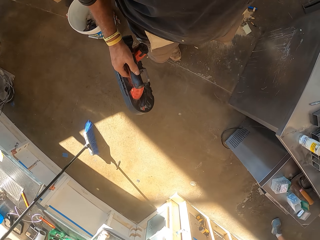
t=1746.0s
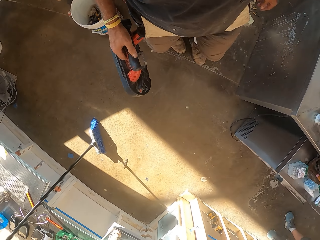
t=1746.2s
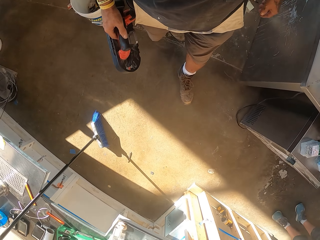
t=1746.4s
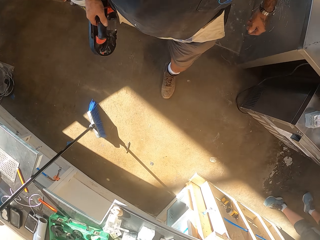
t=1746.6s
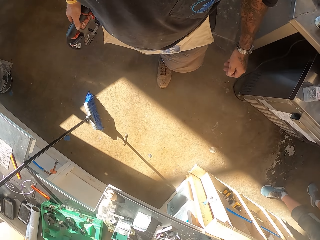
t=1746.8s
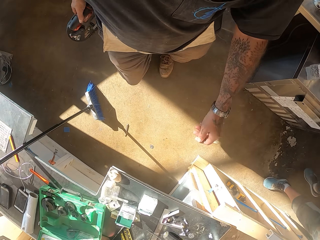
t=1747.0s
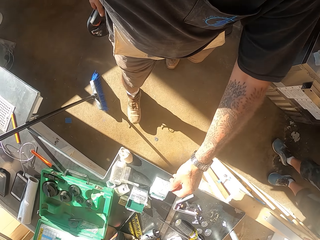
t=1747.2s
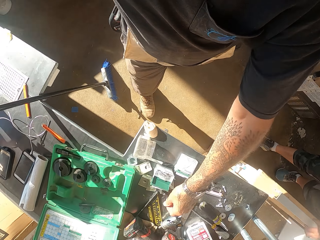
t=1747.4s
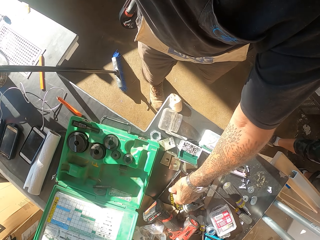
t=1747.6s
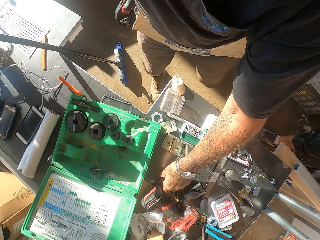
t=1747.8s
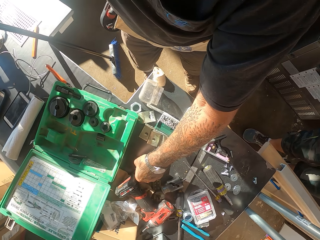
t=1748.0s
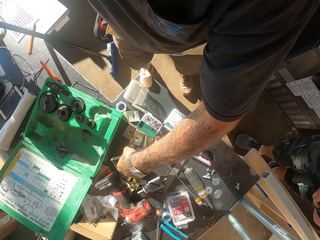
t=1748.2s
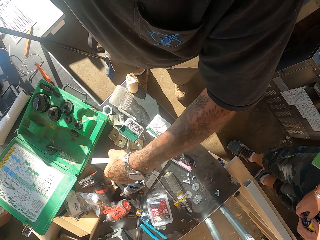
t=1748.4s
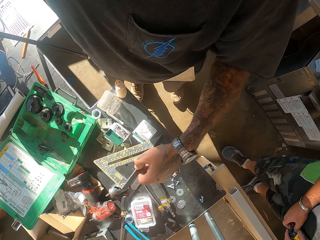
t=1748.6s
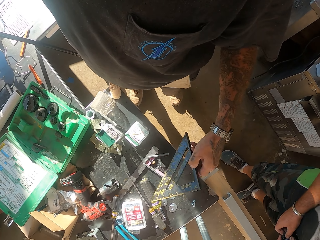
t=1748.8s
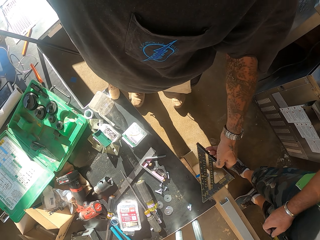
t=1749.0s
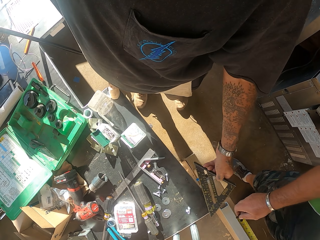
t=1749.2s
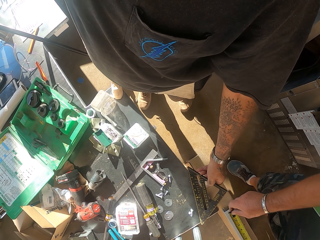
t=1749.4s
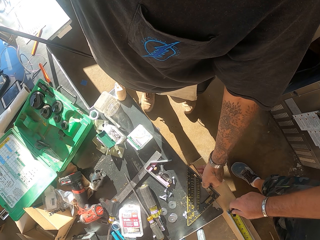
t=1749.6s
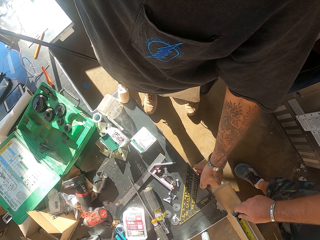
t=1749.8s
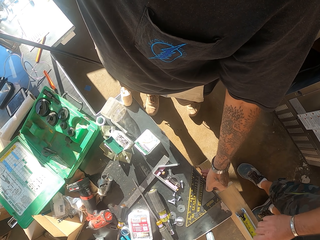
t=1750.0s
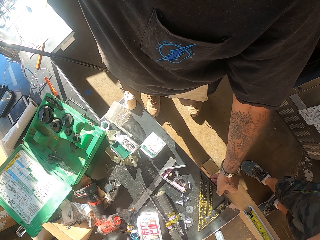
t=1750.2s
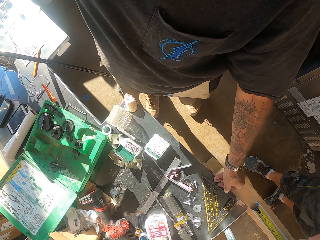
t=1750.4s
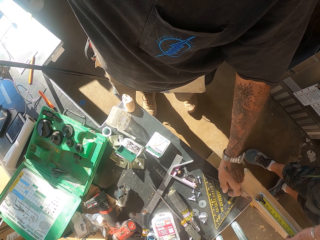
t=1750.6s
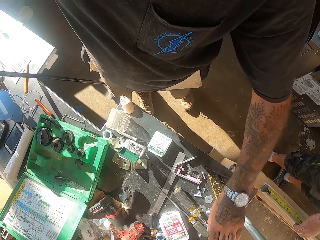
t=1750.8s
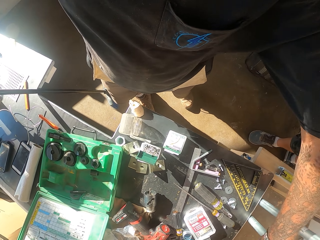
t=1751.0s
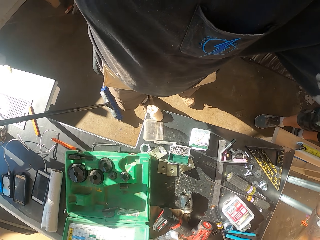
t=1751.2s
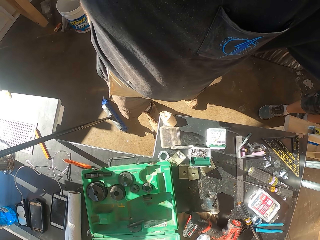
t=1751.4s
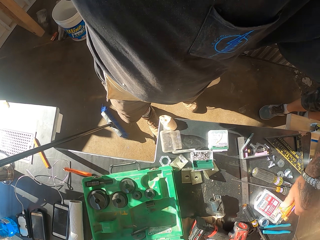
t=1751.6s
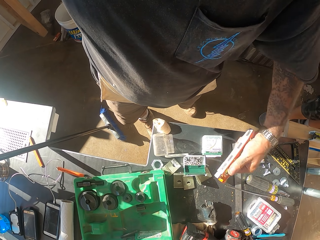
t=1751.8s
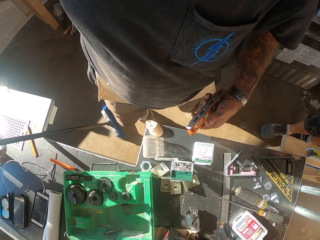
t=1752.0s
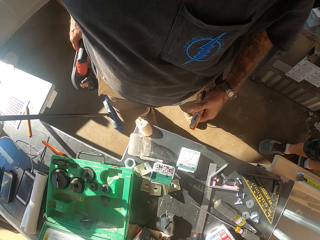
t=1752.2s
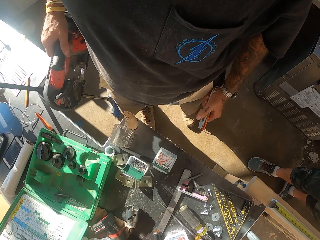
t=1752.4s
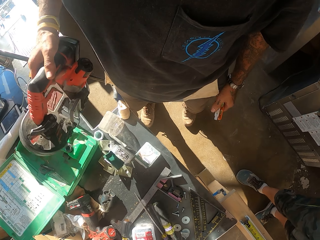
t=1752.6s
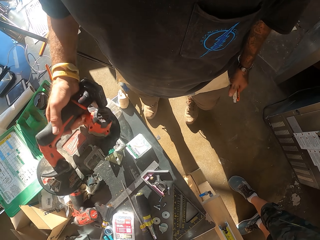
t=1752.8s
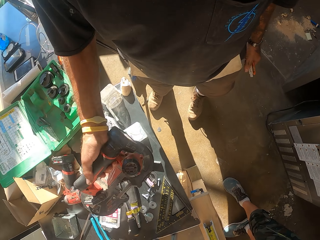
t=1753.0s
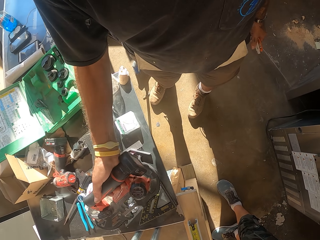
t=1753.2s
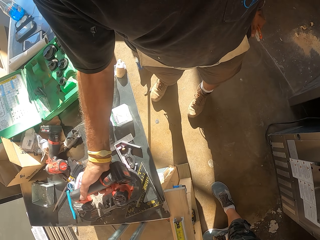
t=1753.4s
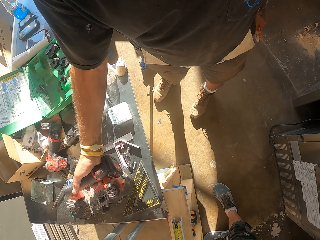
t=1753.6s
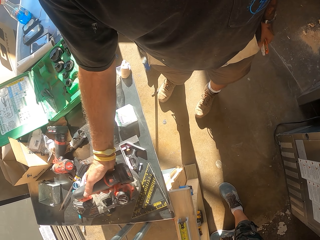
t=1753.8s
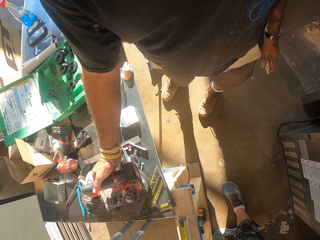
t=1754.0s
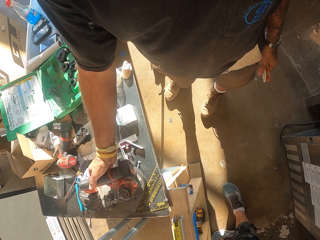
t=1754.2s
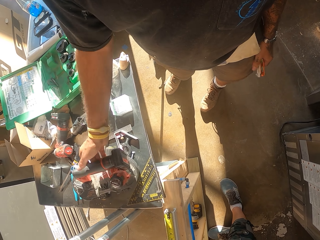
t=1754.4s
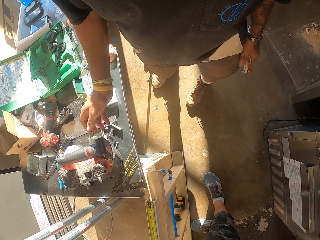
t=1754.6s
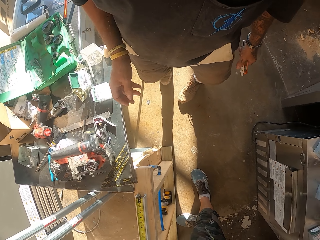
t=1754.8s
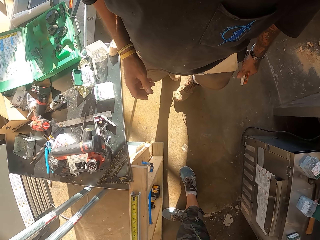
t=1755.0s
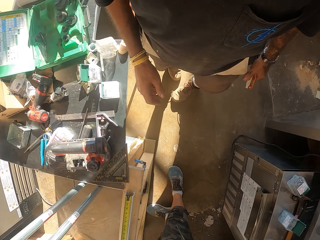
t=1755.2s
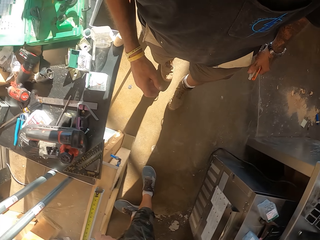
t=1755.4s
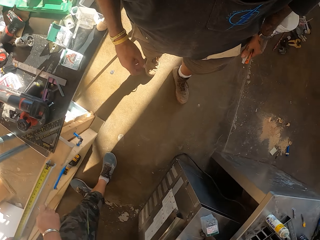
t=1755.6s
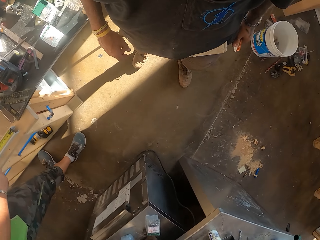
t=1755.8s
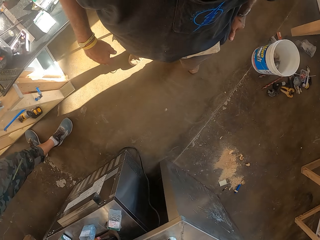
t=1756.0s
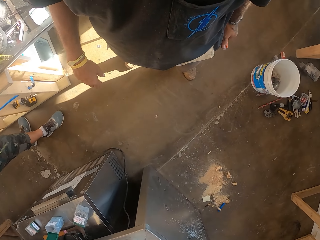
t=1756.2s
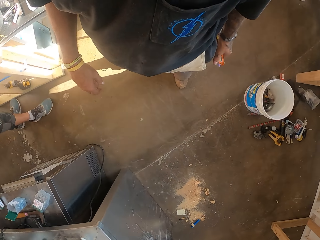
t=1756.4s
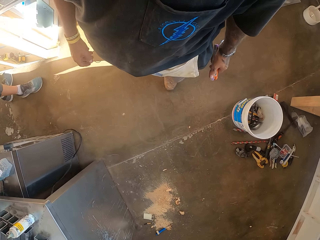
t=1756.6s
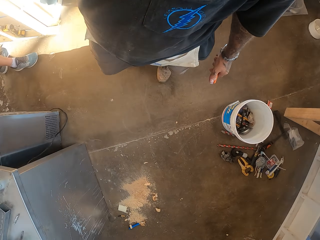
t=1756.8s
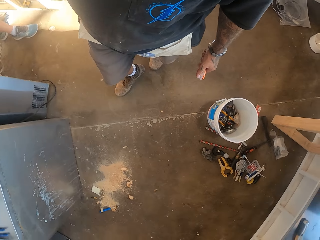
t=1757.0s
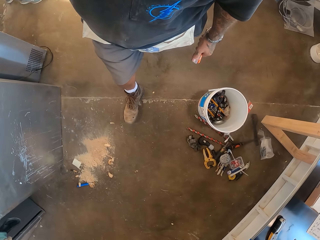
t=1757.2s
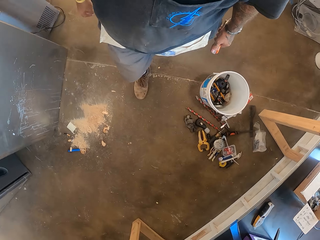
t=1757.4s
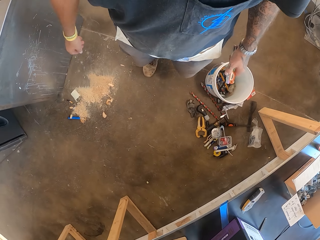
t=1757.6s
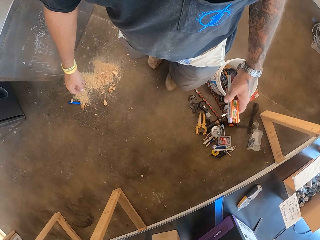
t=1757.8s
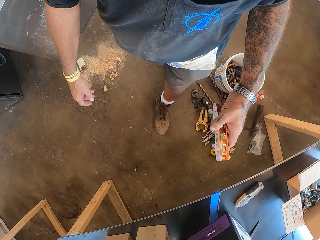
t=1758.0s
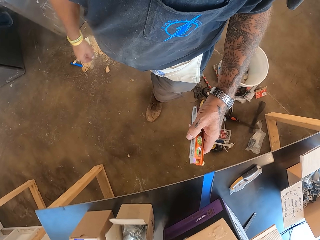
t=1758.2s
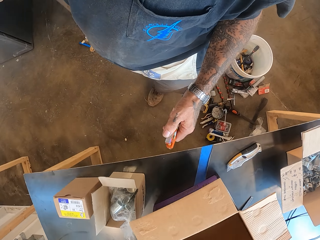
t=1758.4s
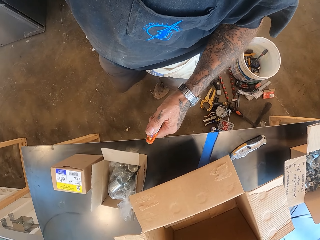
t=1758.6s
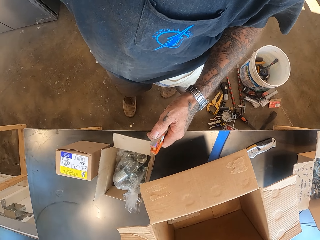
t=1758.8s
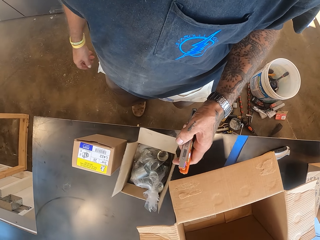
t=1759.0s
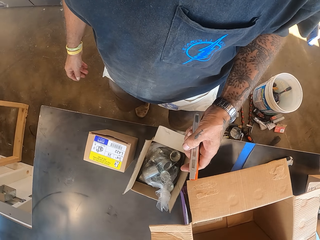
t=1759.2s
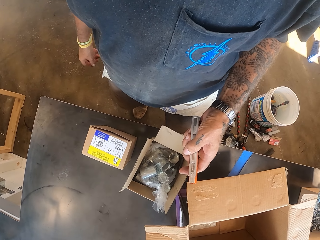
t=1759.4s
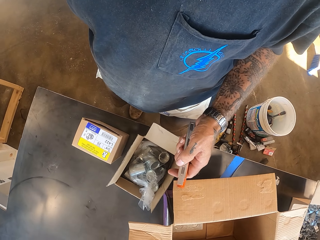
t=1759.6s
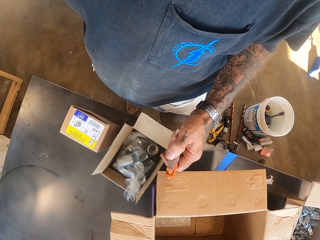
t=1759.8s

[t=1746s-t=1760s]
The camera wearer walks around. They pick up the triangular ruler. They move a square ruler on the counter. They place down the triangular ruler. They pick up the level tool and place down the level tool on the counter. They walk in the workshop and hold the level tool.

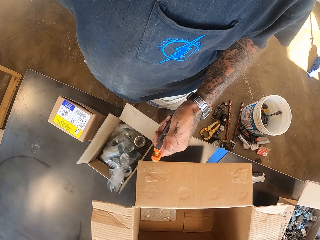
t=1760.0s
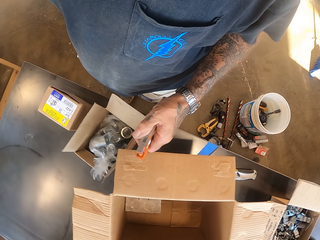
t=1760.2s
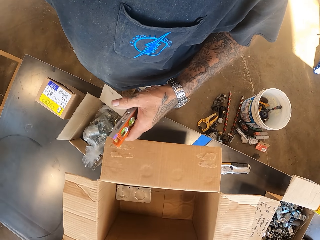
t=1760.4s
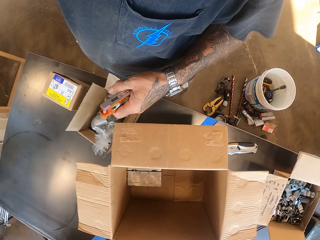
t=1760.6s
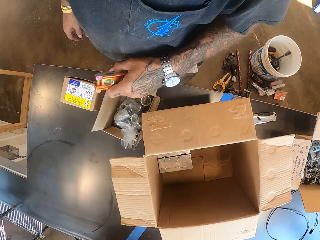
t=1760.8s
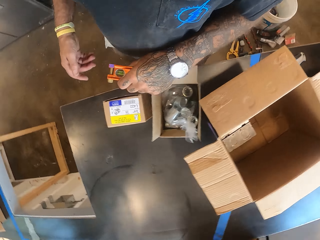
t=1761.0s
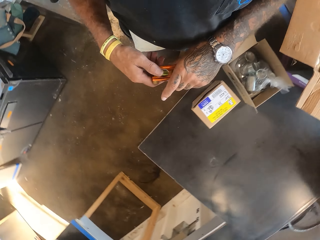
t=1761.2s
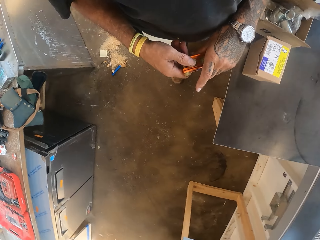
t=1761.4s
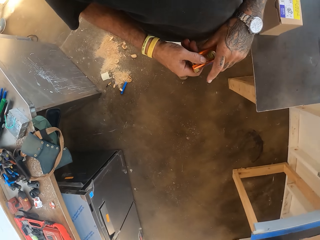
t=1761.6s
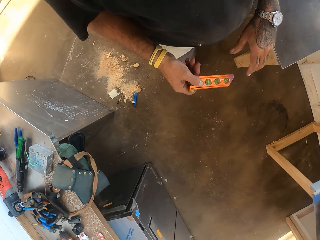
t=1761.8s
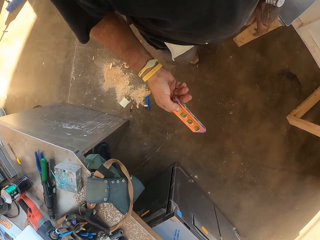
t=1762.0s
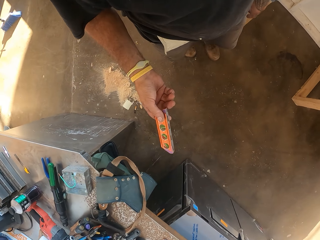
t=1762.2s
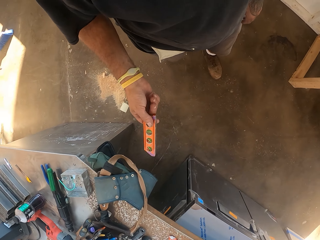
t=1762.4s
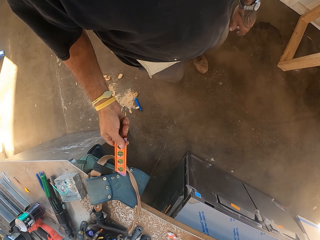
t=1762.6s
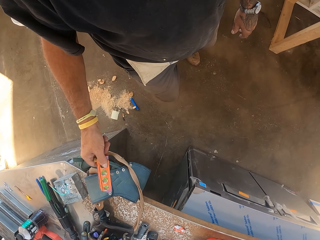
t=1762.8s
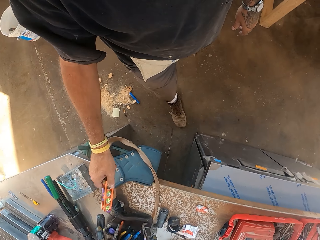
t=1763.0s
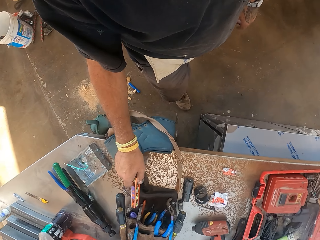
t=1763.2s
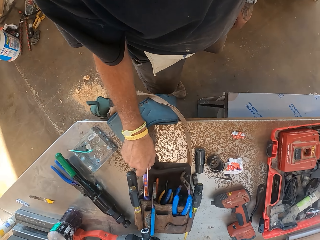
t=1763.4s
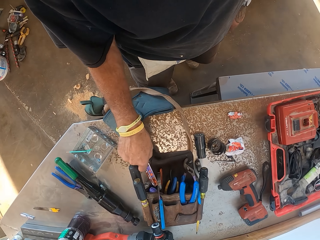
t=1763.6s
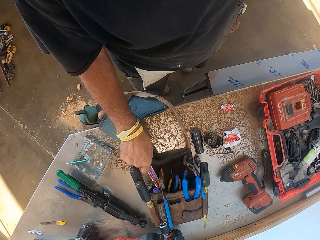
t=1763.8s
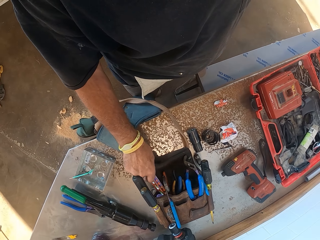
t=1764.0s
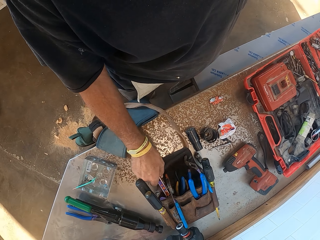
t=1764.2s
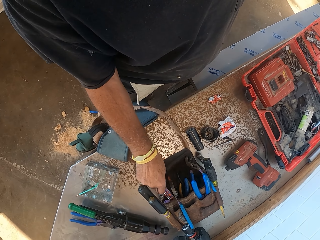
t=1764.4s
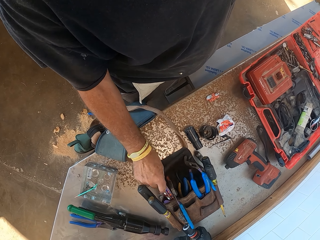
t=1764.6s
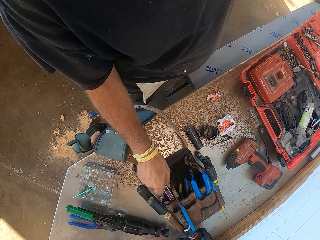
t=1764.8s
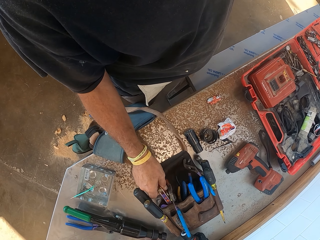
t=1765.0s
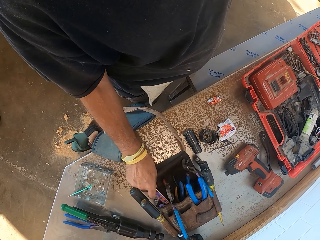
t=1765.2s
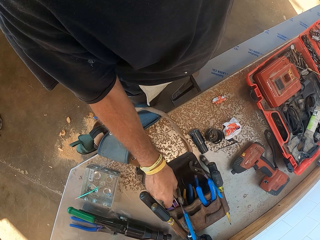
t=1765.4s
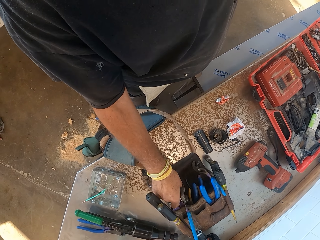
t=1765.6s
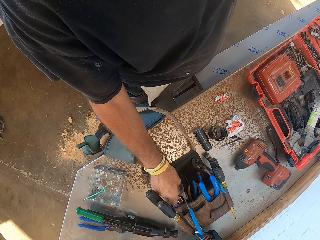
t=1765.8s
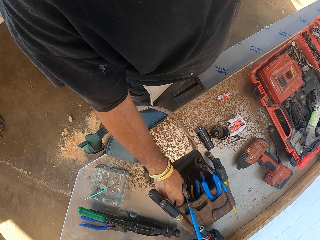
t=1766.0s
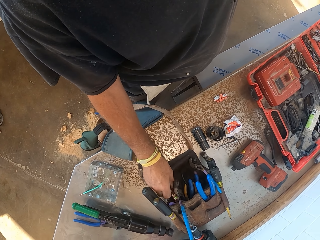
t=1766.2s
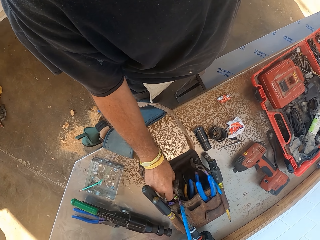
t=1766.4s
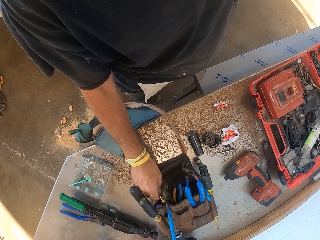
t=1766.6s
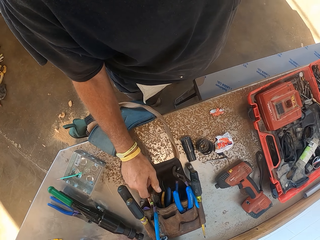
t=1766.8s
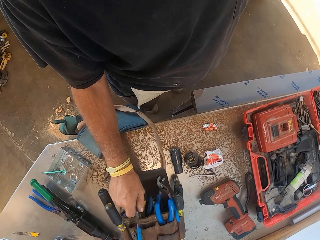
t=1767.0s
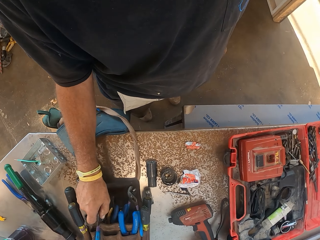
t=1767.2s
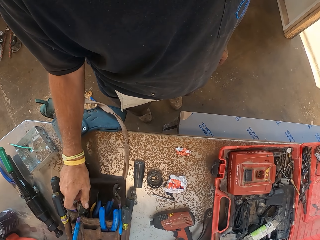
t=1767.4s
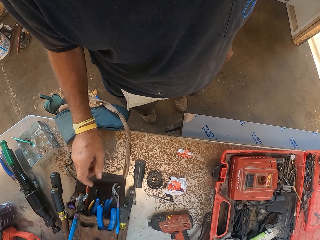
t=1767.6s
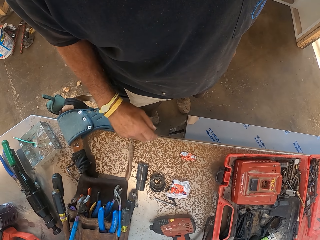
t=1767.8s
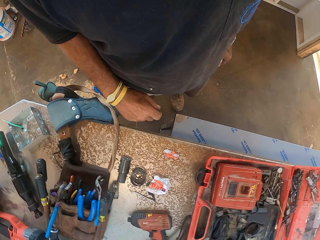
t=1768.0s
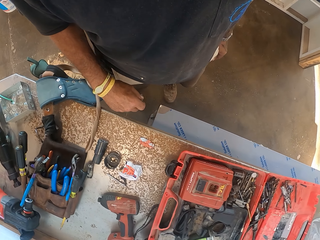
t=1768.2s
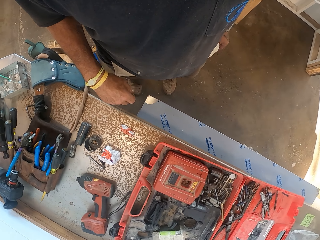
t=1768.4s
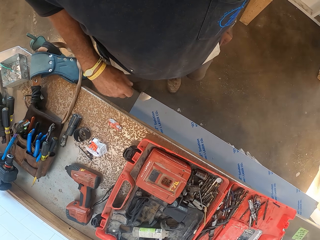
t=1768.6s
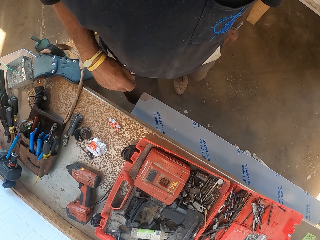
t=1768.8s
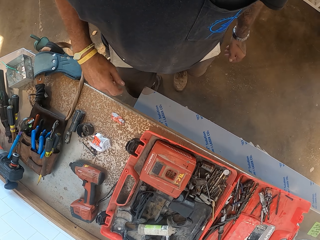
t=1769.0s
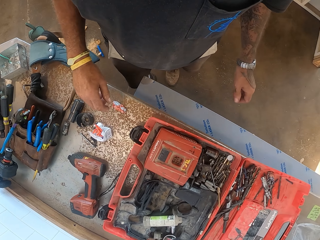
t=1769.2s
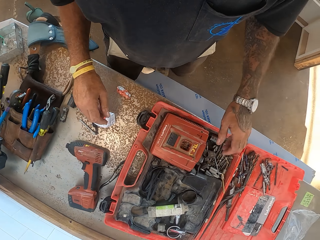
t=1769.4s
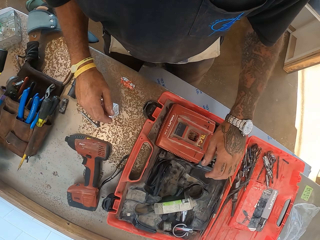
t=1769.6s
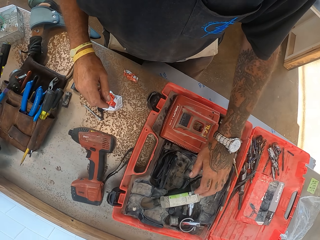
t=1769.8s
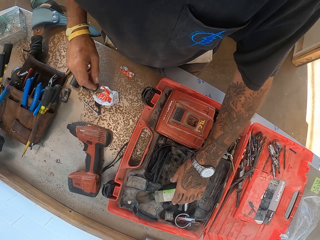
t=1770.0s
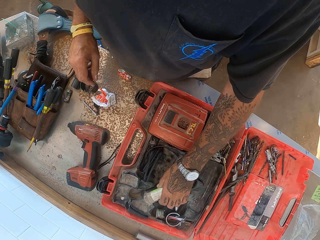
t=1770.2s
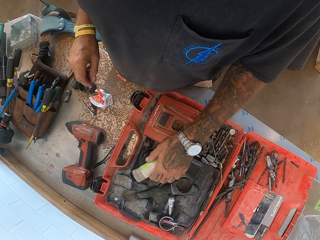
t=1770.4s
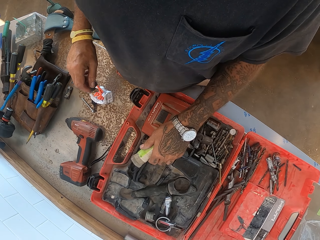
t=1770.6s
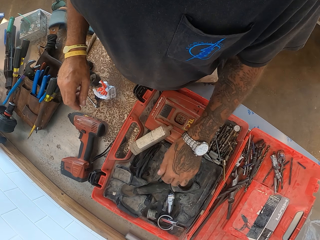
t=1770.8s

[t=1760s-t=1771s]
The camera wearer puts the utility knife on the counter. They place the level tool on the bug tool kit. They look around.
